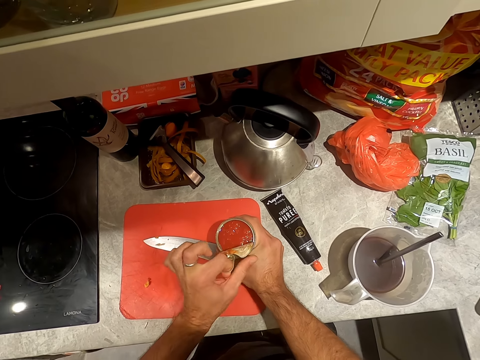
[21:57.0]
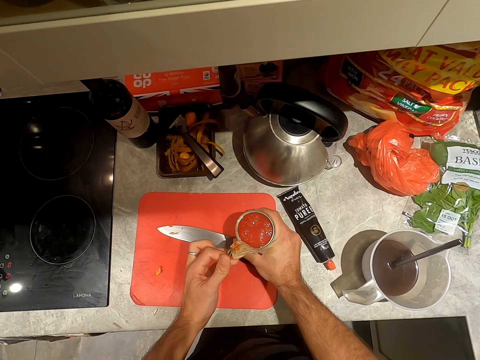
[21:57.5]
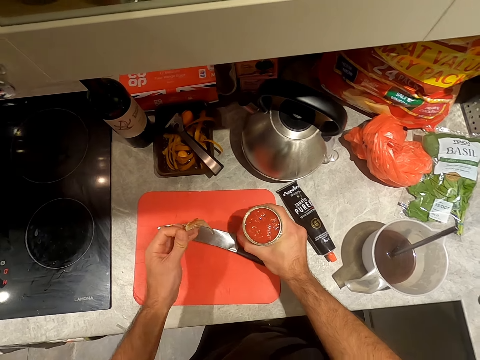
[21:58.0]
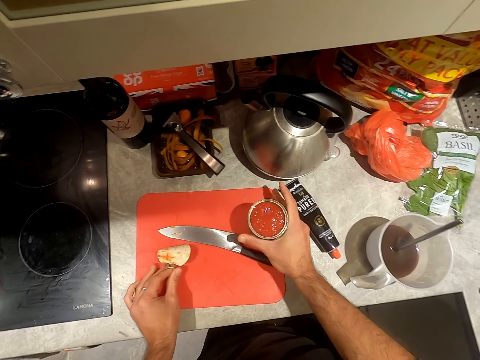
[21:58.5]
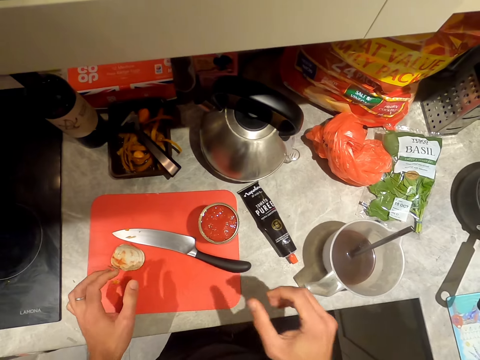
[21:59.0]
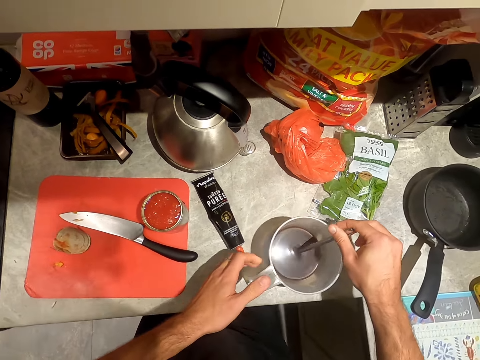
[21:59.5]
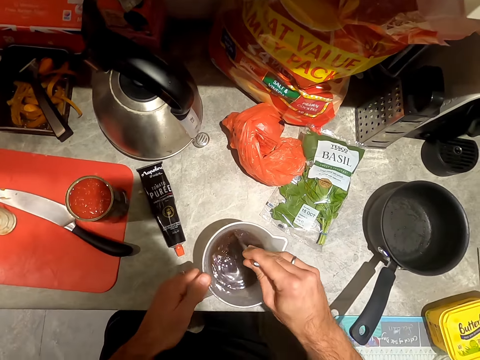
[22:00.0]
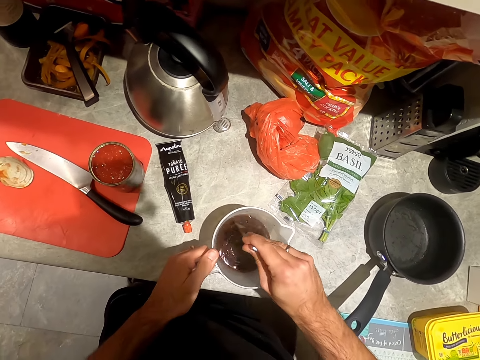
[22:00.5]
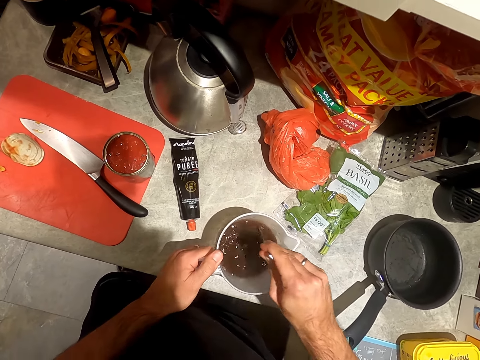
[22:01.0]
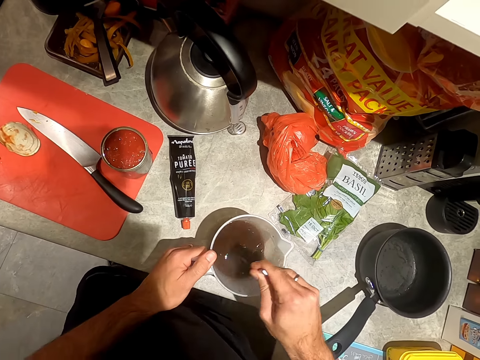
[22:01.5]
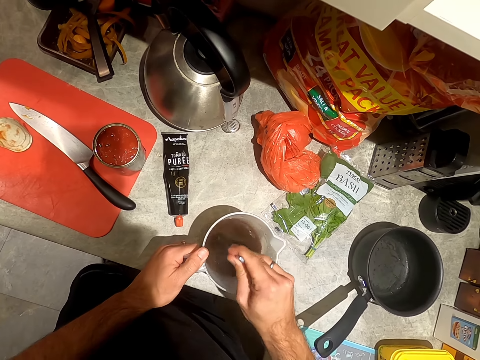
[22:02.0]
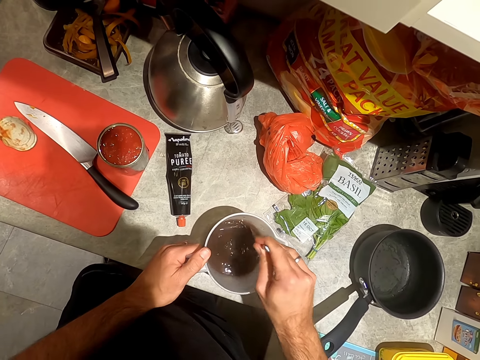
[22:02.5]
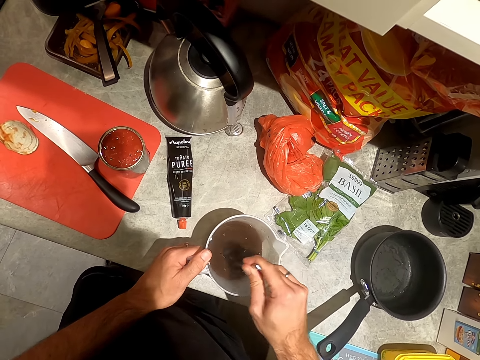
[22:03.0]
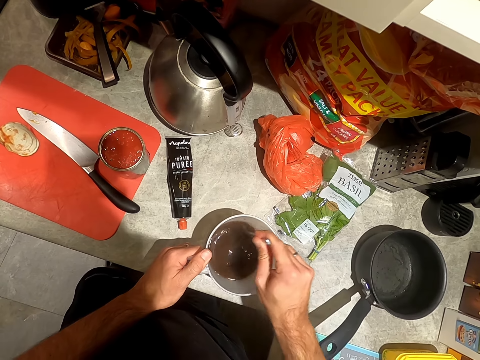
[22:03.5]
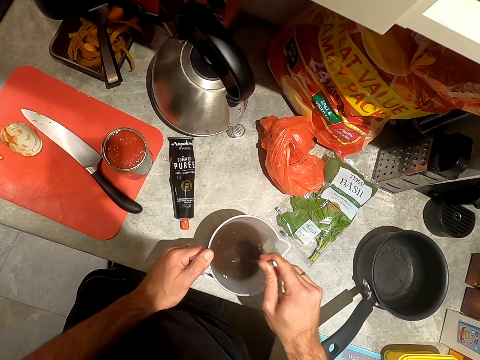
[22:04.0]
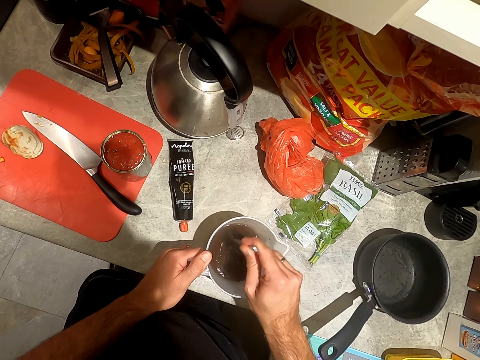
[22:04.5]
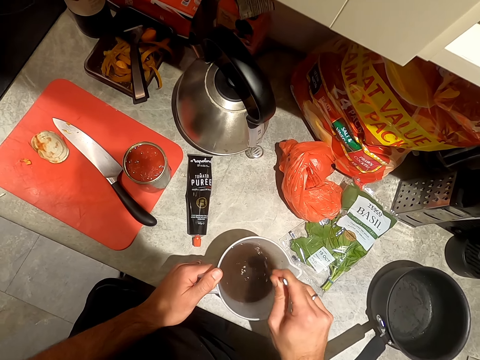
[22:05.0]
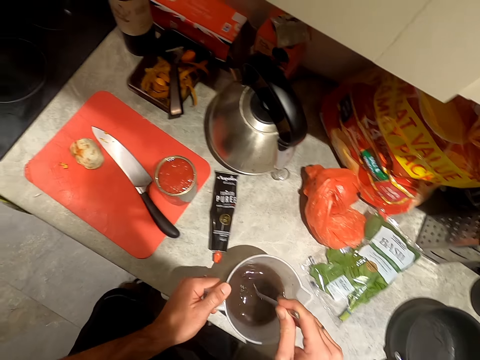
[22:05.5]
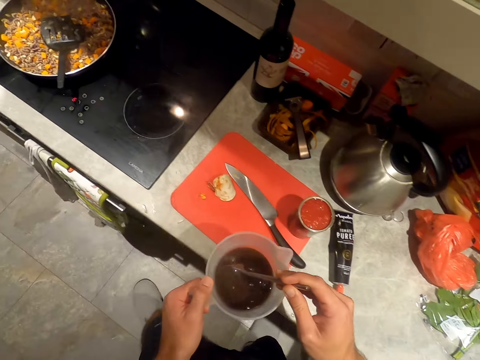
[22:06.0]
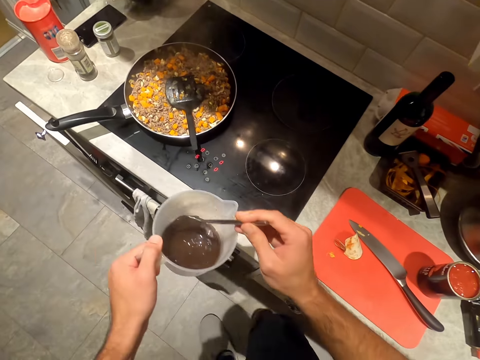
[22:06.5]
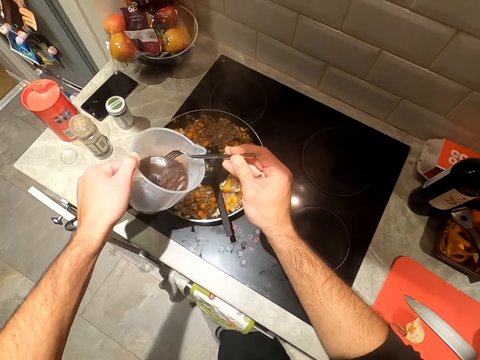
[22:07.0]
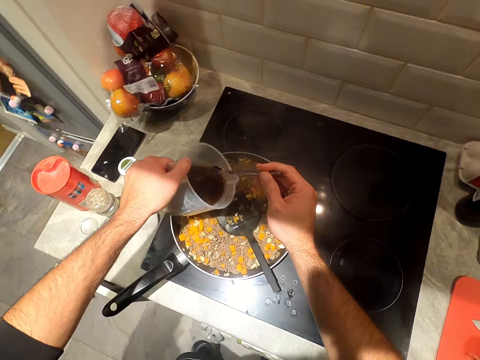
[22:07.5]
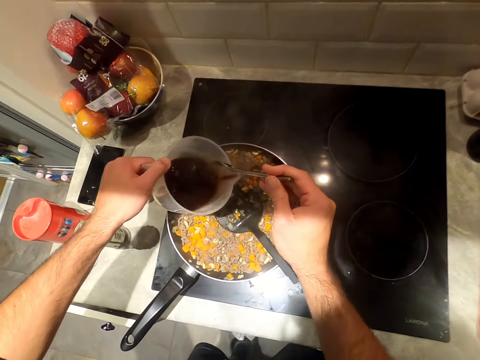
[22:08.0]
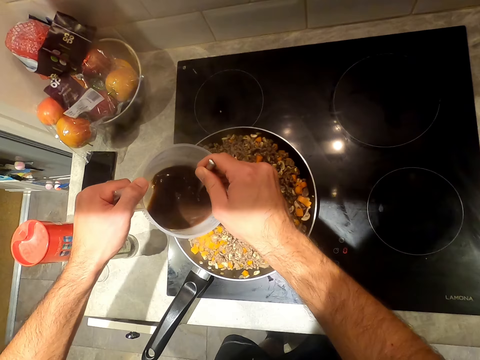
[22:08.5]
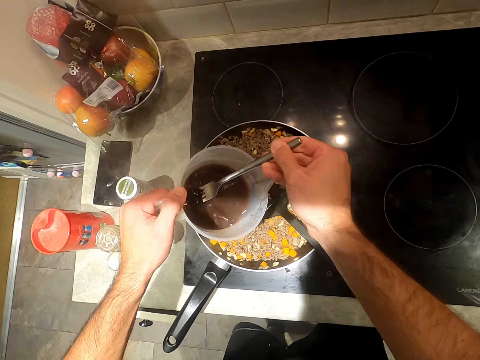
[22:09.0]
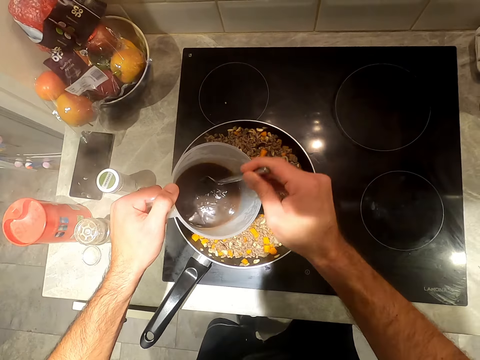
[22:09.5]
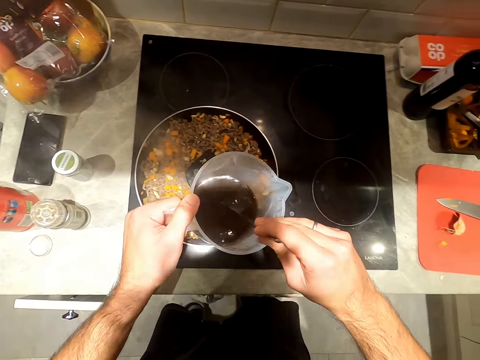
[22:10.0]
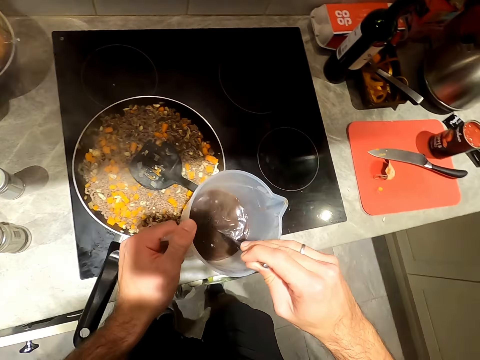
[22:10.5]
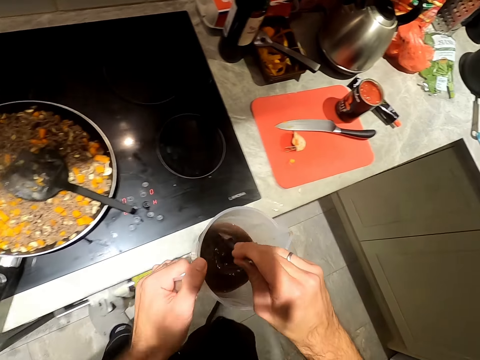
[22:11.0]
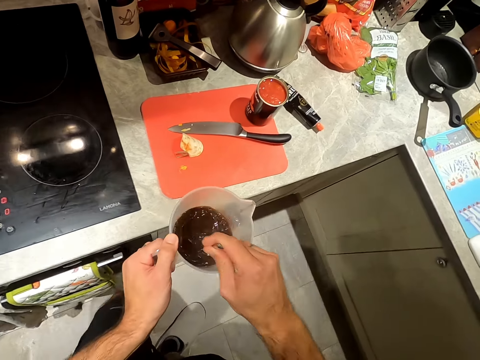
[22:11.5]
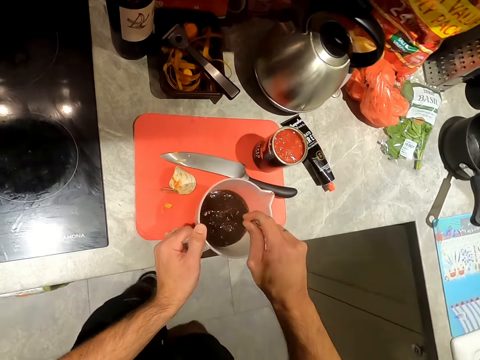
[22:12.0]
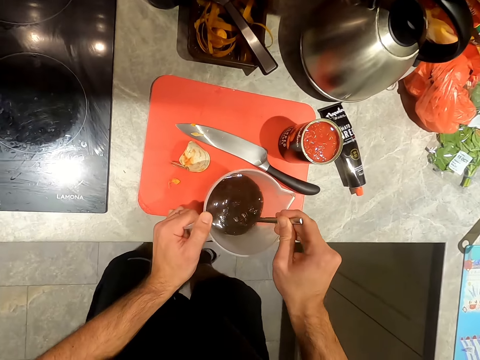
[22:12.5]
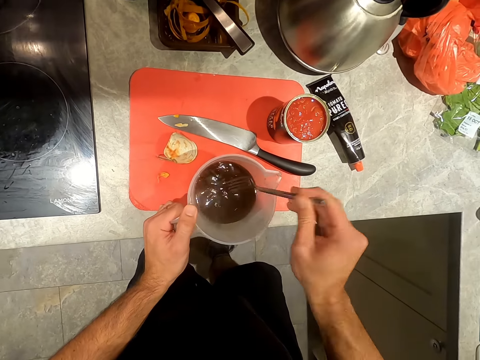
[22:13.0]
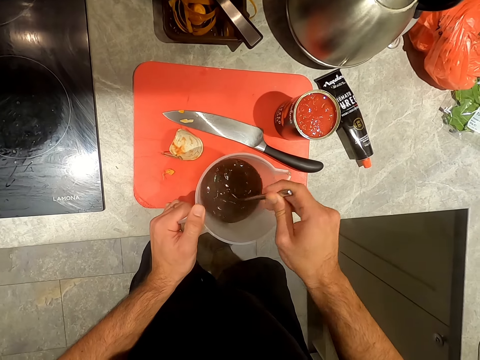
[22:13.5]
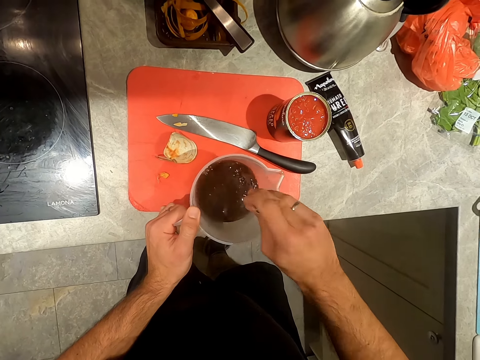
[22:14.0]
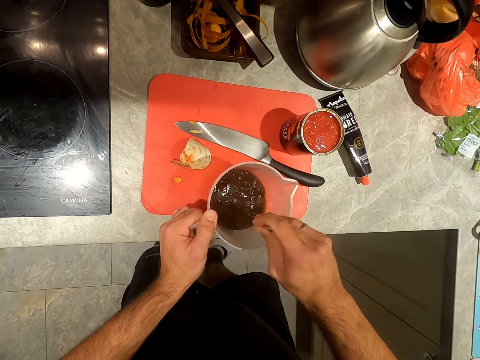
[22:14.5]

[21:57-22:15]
The camera wearer places the cover of the tin of tomato on the chopping board on the counter. He stirs the mixture of water, wine and gravy in the jug with the fork in his right hand. He holds the handle of the jug on the counter with his left hand. He lifts the jug from the counter with his left hand. He carries the jar. He pours the mixture of water, wine and gravy in the jug into the sauce in the pan on the cooker with his left hand. He stirs the mixture of water, wine and gravy in the jug with the fork in his right hand. He places the jug on the chopping board on the counter with his left hand.

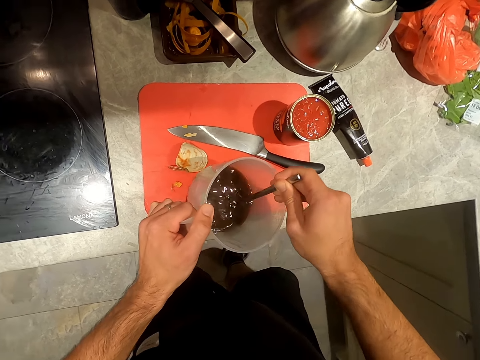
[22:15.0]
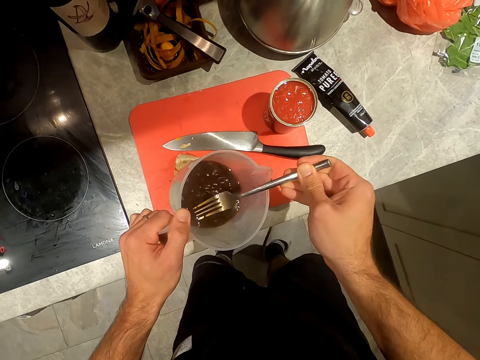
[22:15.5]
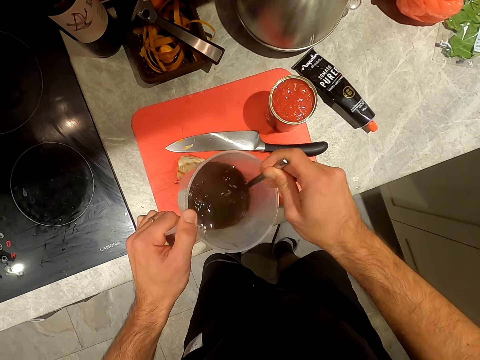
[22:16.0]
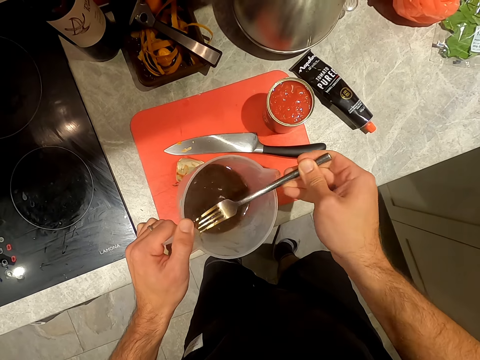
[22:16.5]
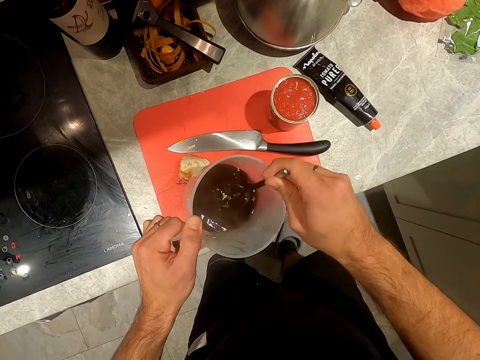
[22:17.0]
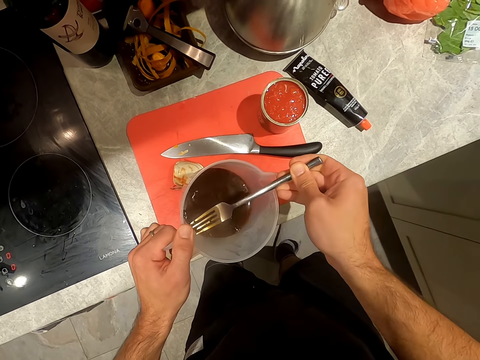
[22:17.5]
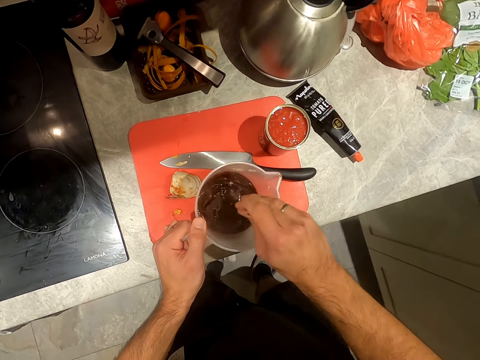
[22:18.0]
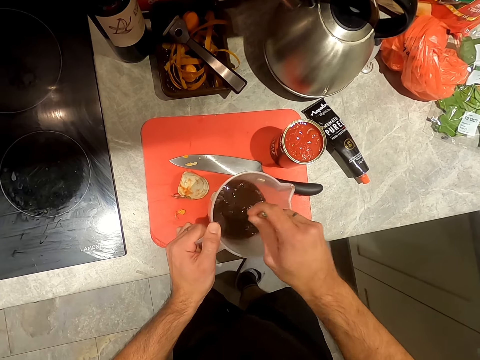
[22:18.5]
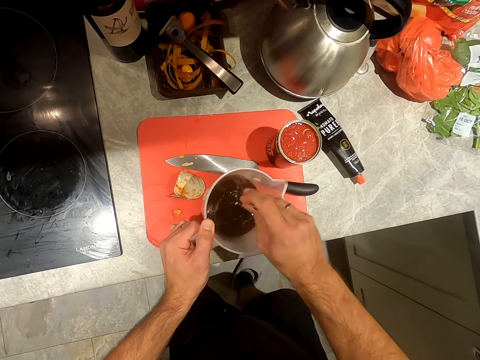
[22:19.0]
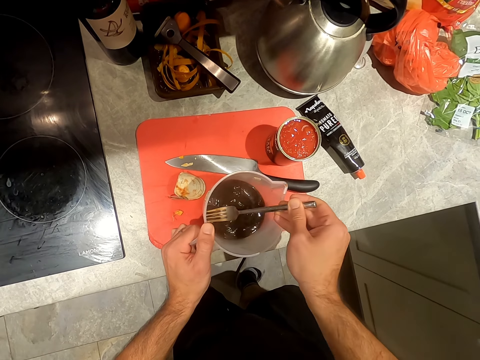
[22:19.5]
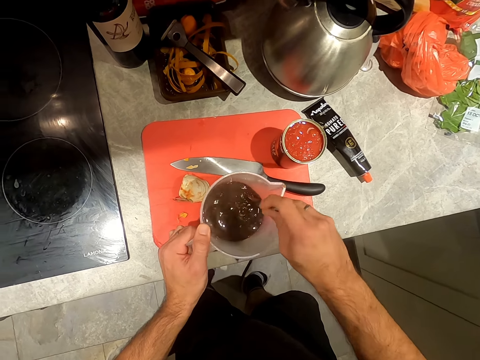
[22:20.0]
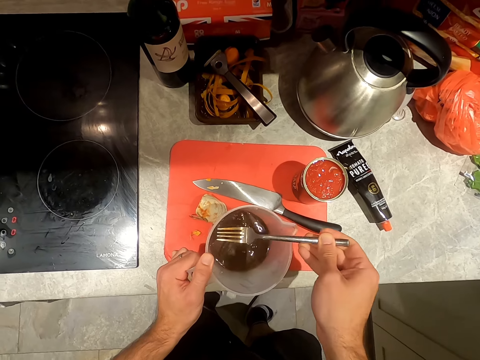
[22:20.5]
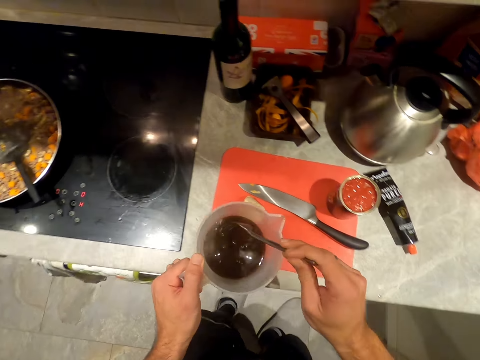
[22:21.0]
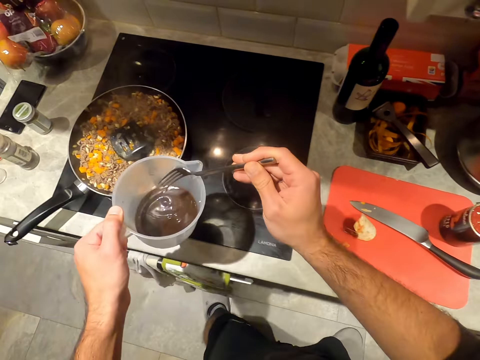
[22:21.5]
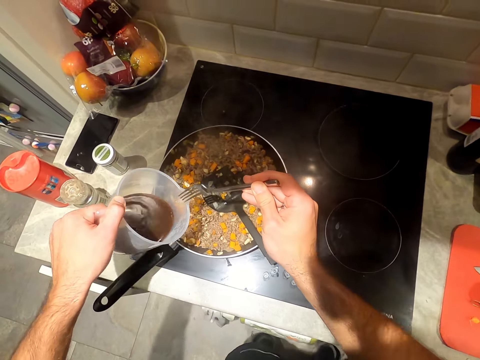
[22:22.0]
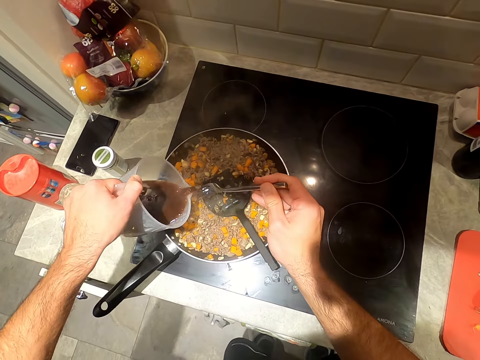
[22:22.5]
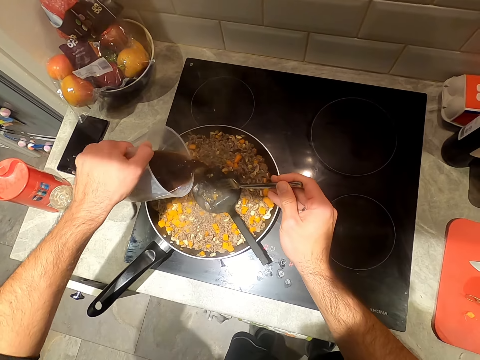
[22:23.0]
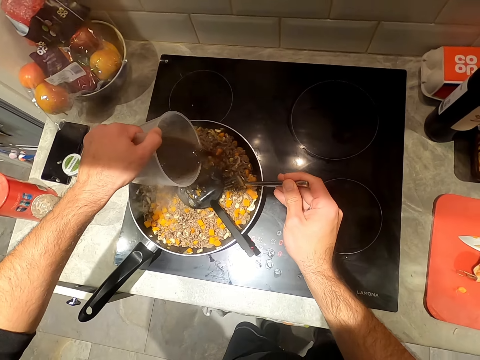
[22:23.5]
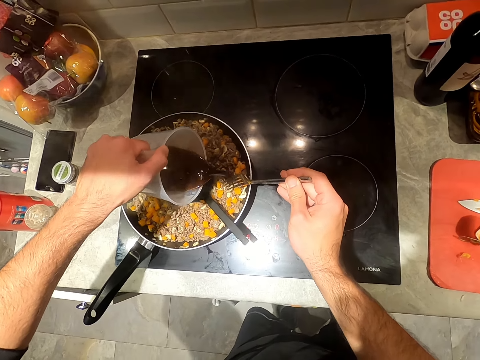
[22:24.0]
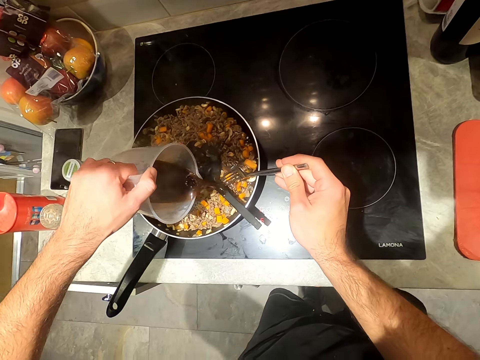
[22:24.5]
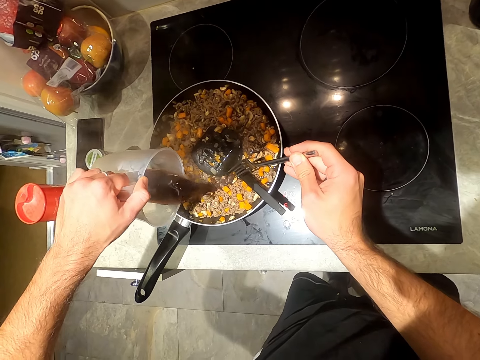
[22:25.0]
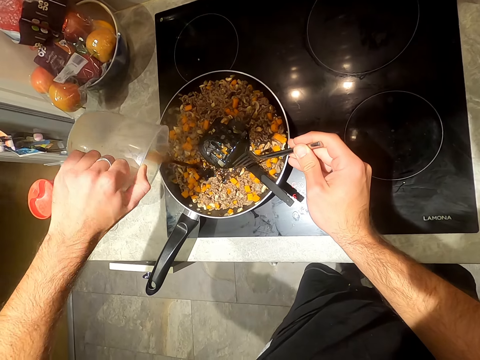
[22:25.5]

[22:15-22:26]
The camera wearer lifts the jug from the chopping board on the counter with his left hand. He pours the mixture of water, wine and gravy in the jug into the sauce in the pan on the cooker with his left hand.
